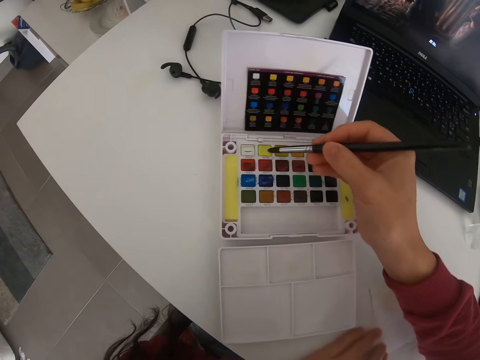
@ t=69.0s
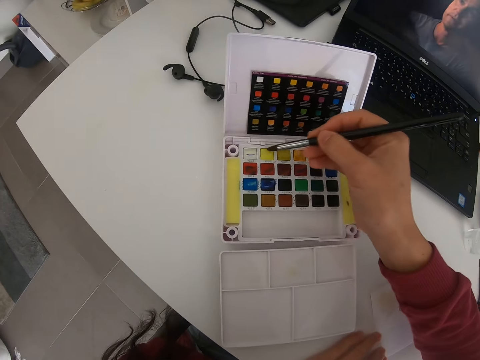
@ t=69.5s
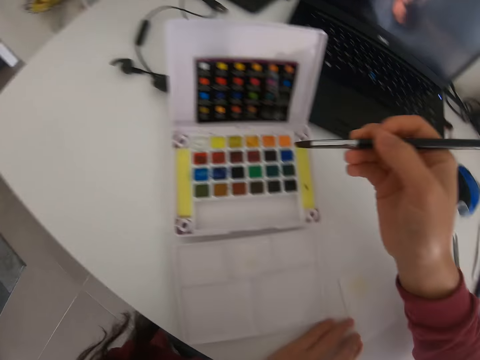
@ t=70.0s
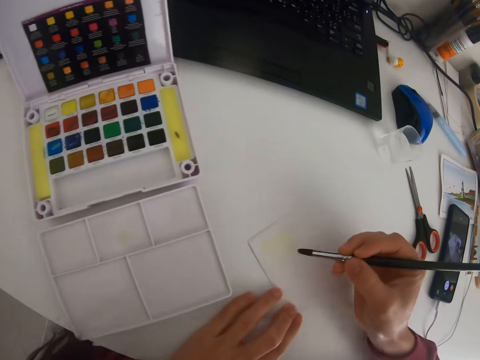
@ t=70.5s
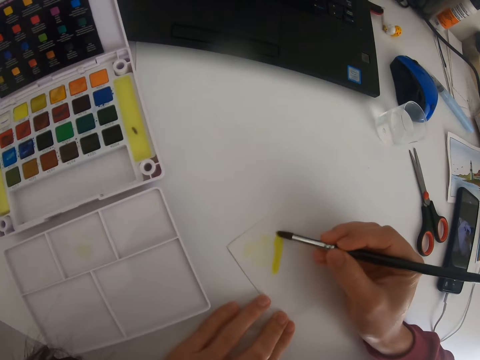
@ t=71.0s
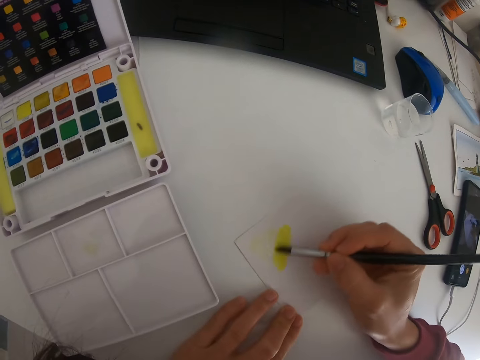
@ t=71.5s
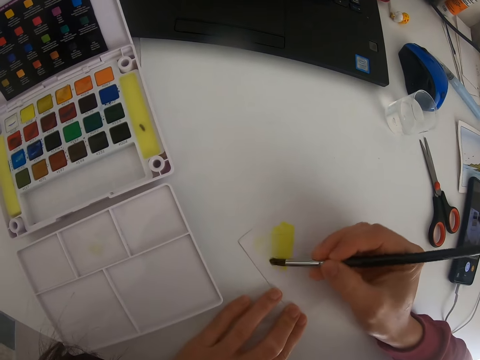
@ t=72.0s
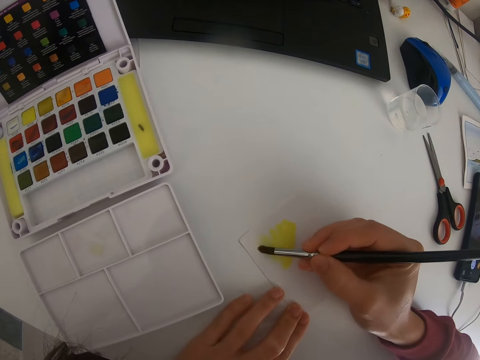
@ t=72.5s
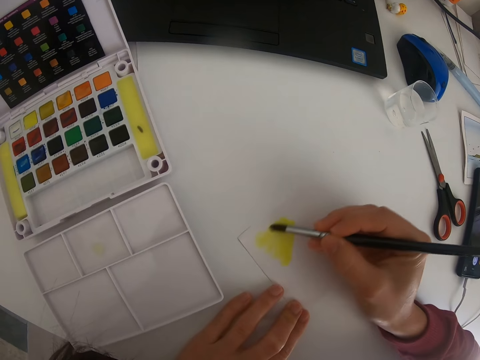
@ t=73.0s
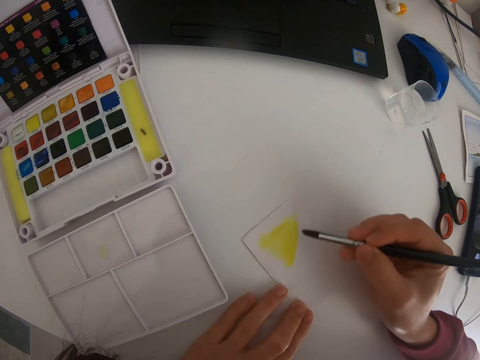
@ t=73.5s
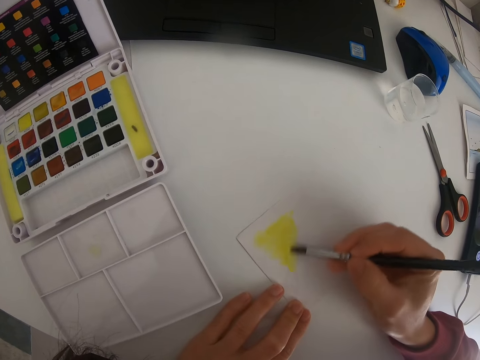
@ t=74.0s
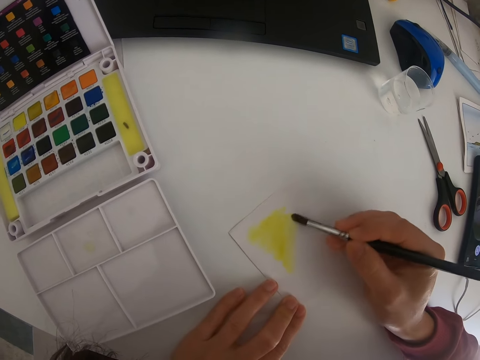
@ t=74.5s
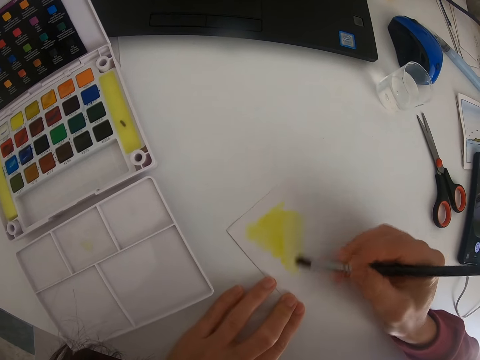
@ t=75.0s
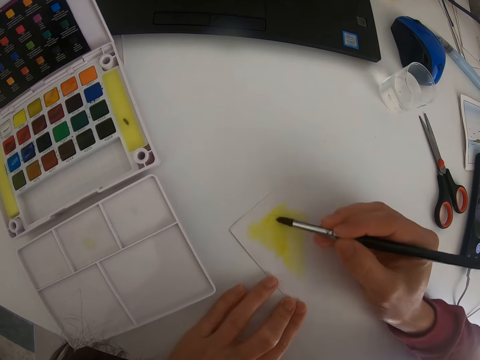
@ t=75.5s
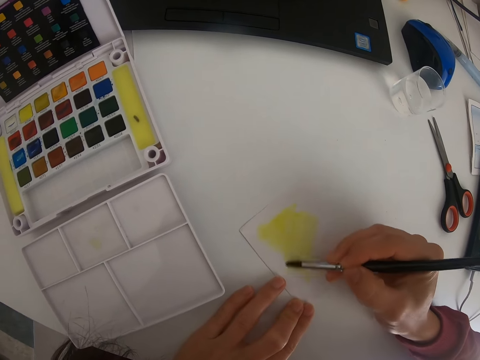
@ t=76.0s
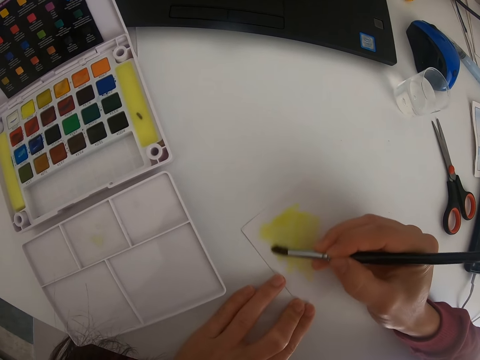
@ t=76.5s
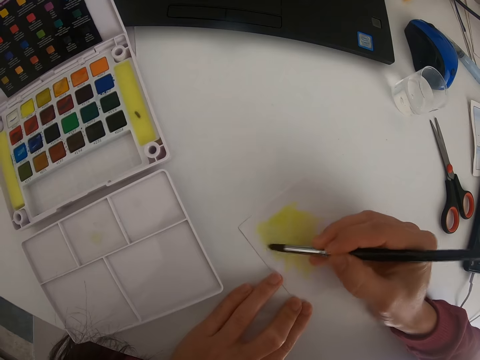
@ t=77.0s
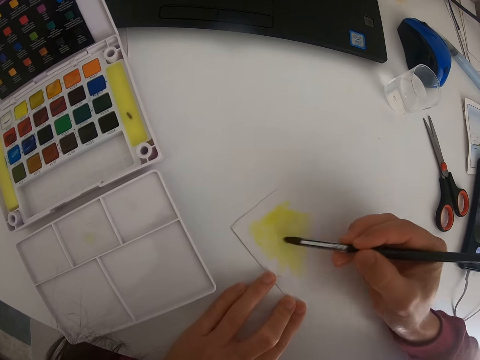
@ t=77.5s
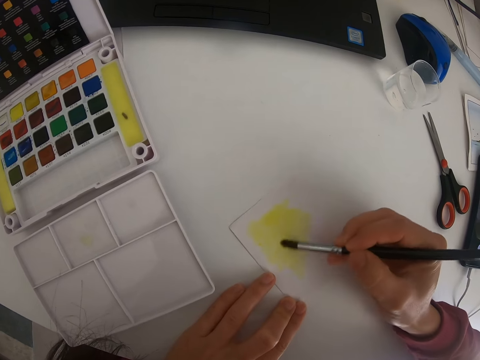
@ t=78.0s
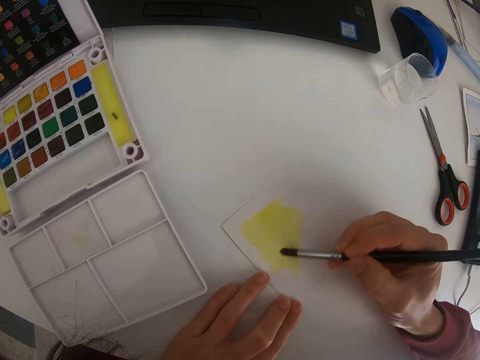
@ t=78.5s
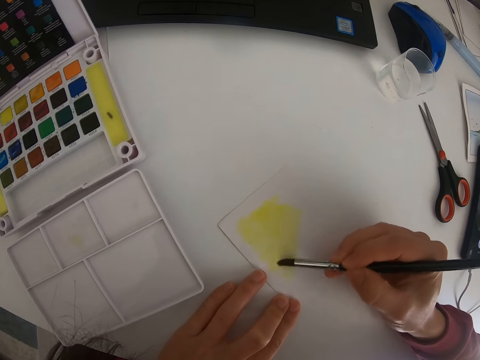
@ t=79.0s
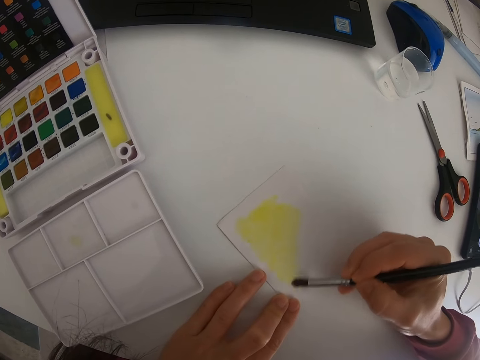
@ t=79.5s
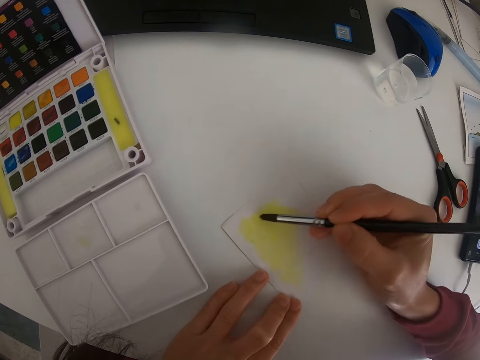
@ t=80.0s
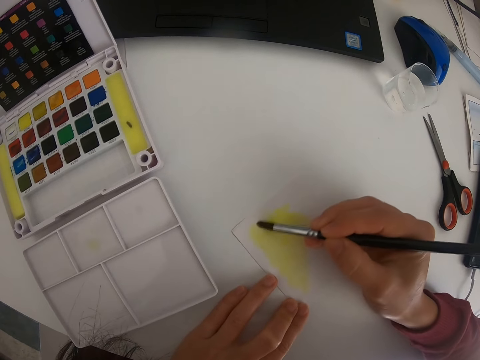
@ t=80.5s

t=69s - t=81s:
The camera wearer wipes the brush on the plastic. They apply paint on the brush. They paint the paper with the brush.

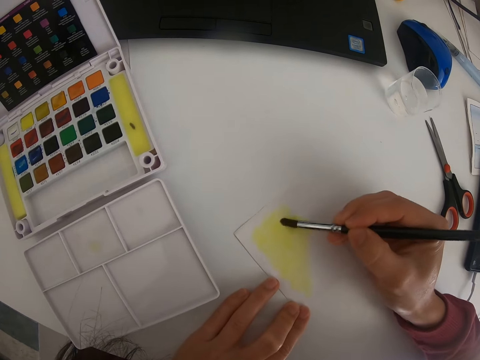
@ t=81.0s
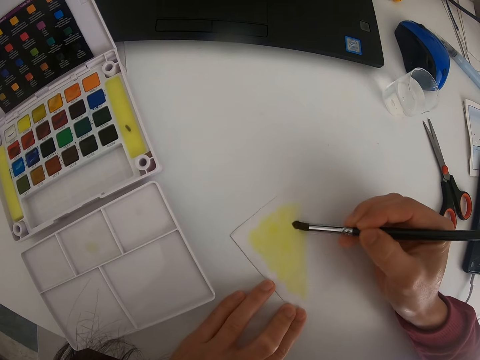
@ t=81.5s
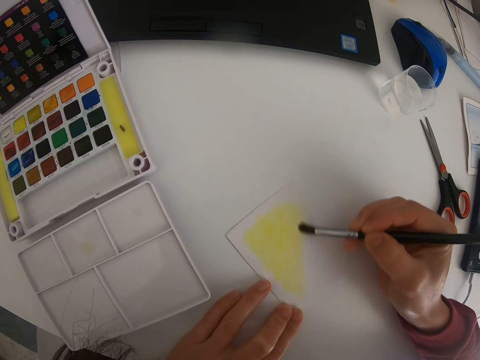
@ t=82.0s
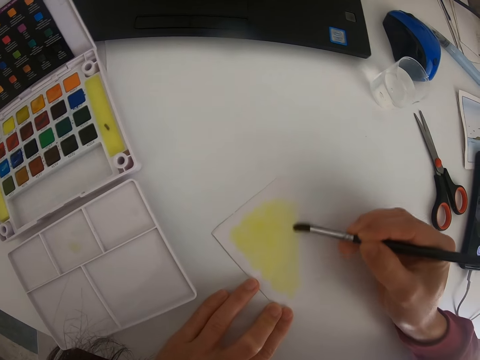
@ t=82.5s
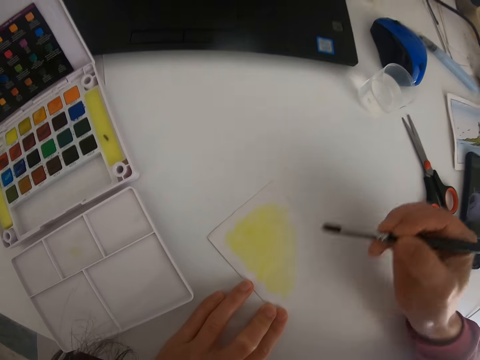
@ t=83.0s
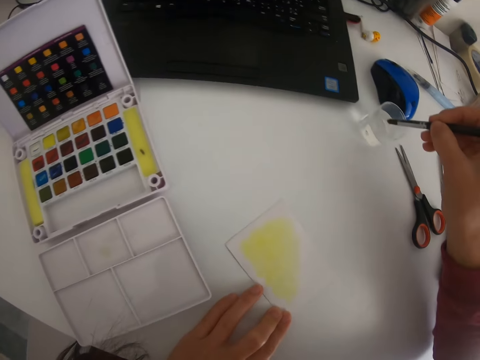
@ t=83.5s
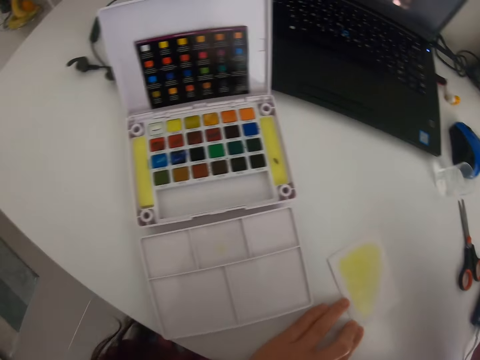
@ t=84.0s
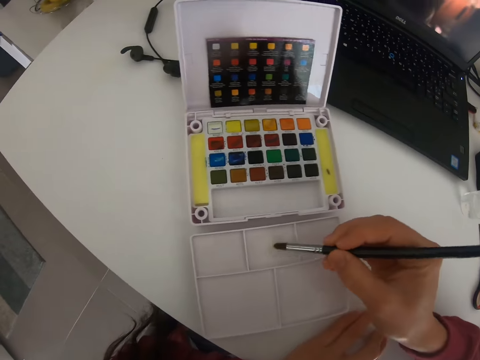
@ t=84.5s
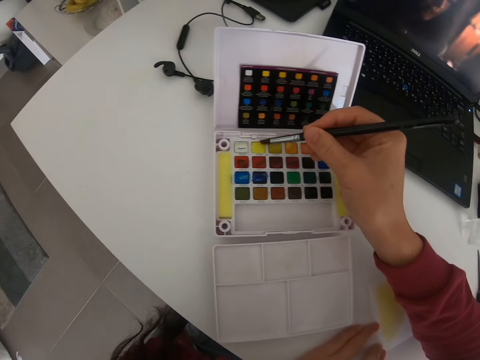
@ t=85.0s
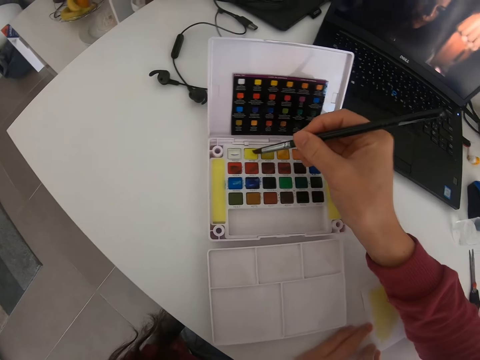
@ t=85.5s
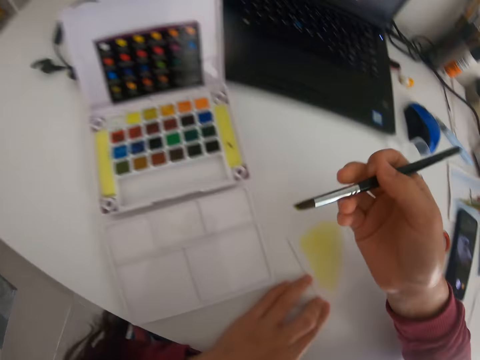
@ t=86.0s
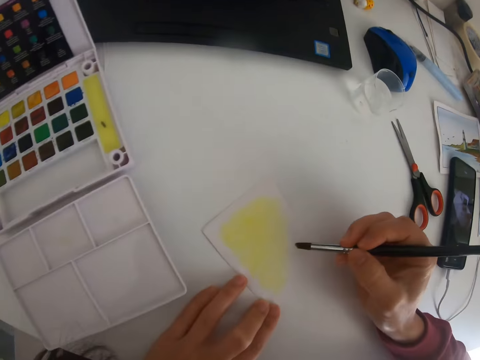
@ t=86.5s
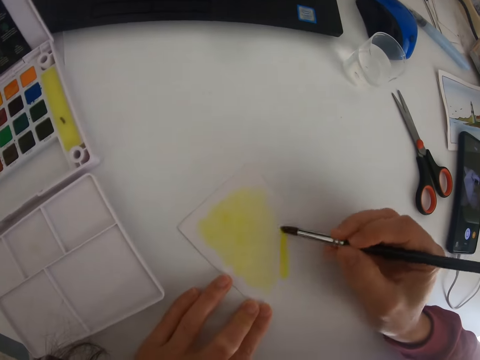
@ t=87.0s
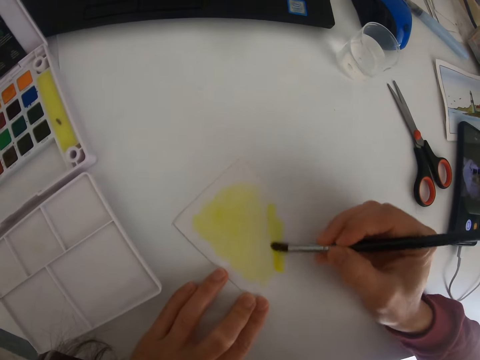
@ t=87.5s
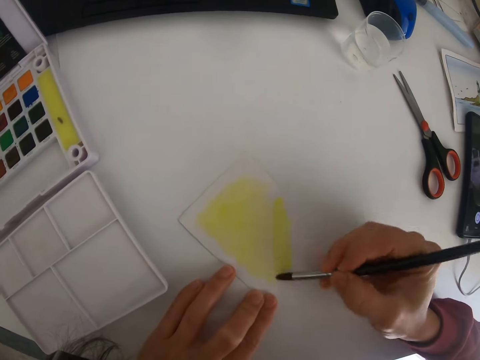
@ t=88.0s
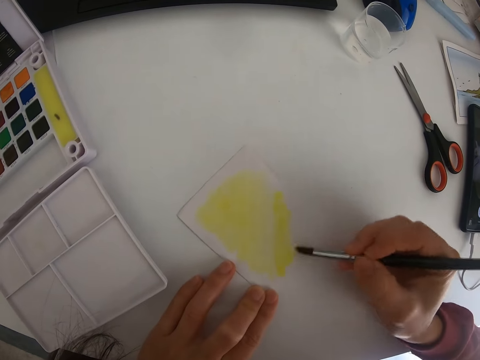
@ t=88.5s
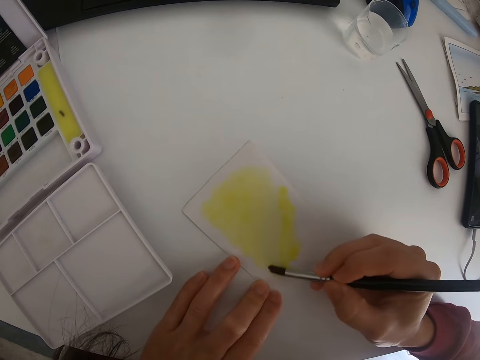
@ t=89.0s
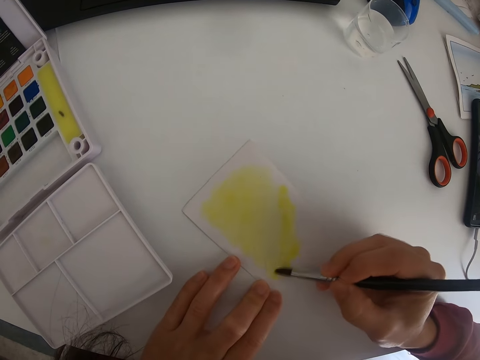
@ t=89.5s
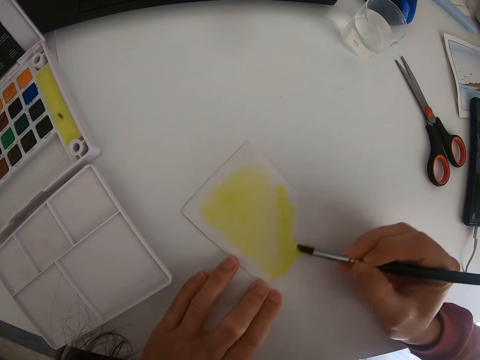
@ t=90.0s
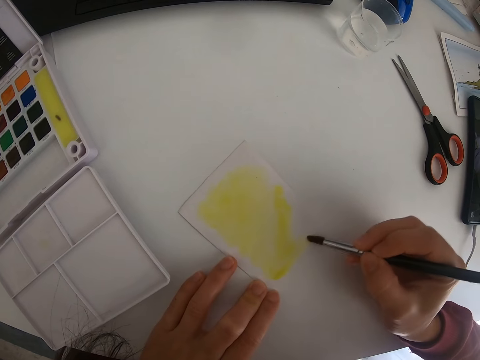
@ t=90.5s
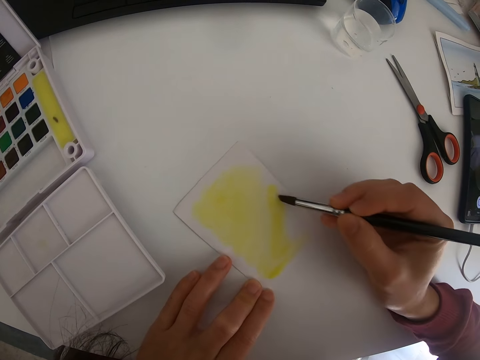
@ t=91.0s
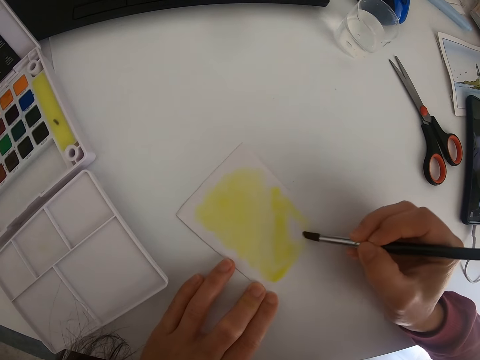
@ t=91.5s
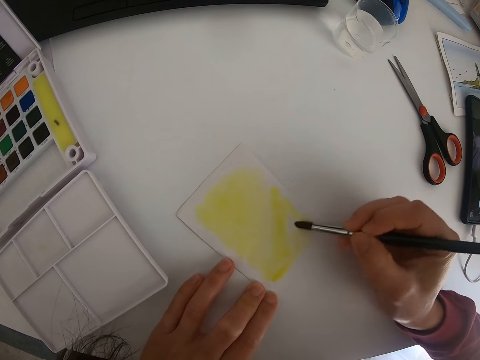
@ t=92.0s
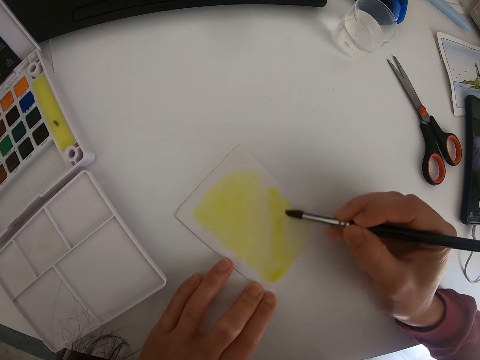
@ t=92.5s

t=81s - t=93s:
The camera wearer dips the brush in water. They wipe the brush on the plastic. They apply paint on the brush. They paint the paper with the brush.

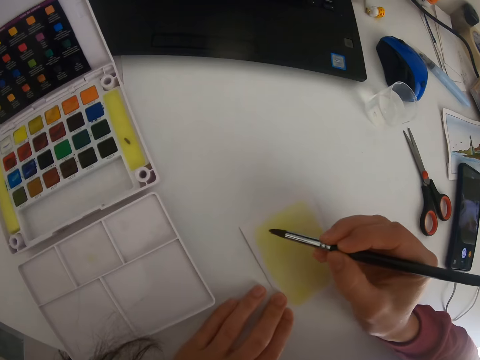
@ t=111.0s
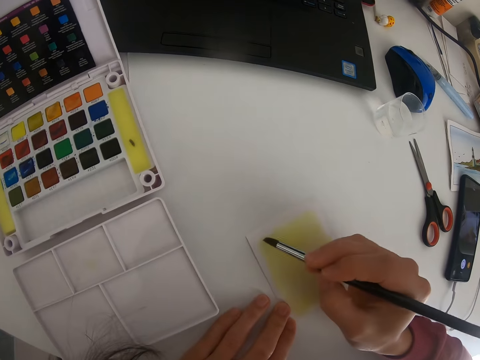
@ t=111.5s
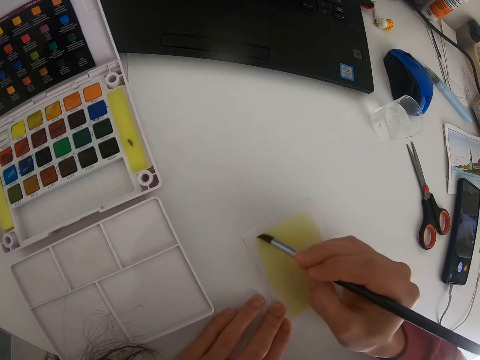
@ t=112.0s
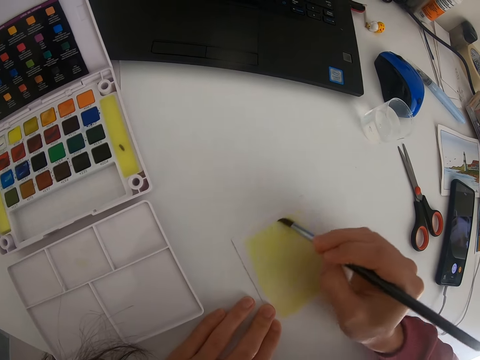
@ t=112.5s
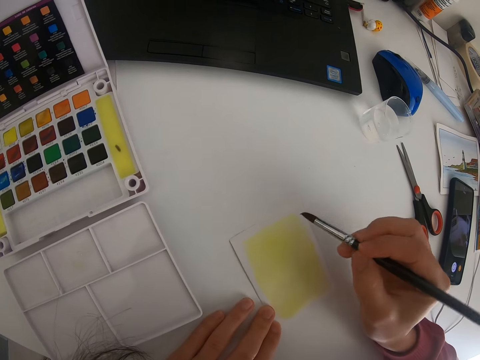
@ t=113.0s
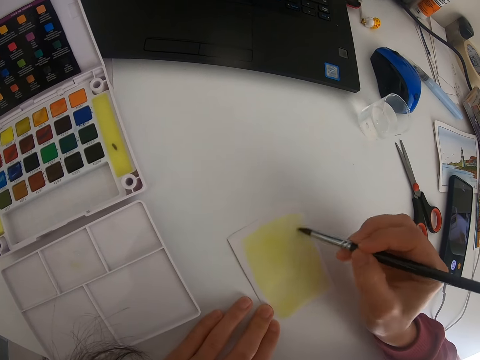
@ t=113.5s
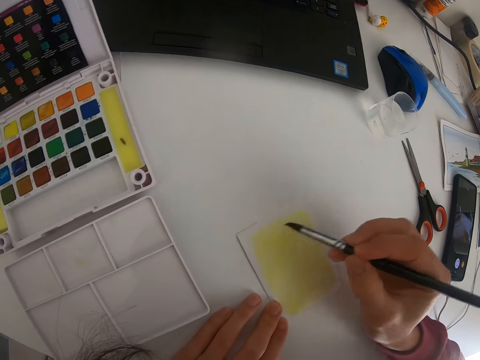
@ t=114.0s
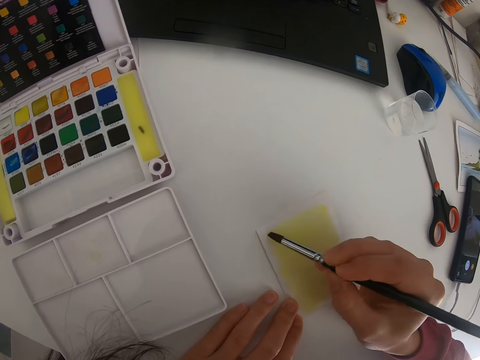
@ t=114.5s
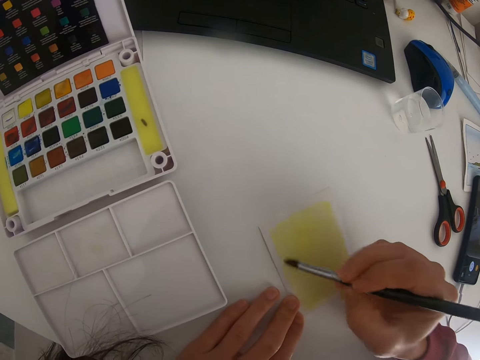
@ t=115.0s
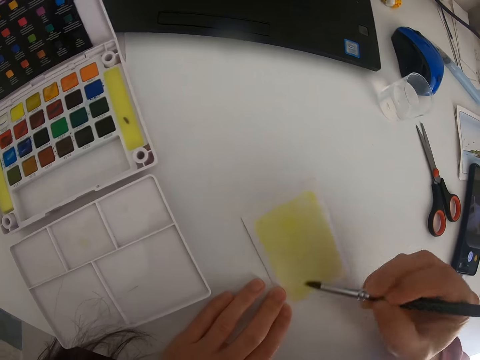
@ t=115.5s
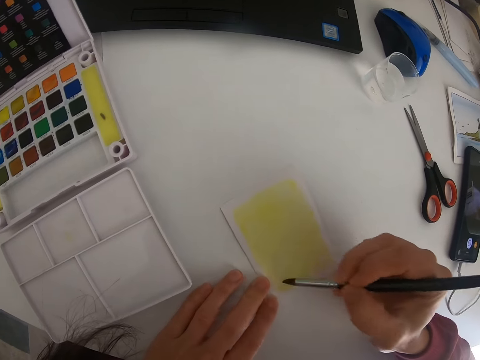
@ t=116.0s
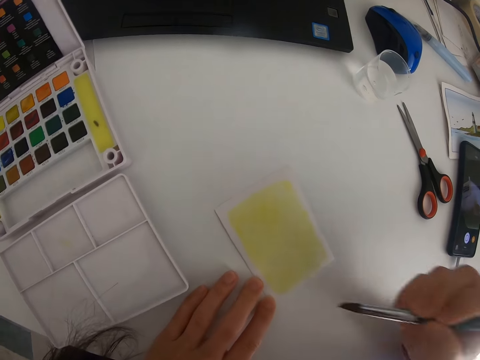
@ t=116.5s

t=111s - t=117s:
The camera wearer paints a paper with a brush.
